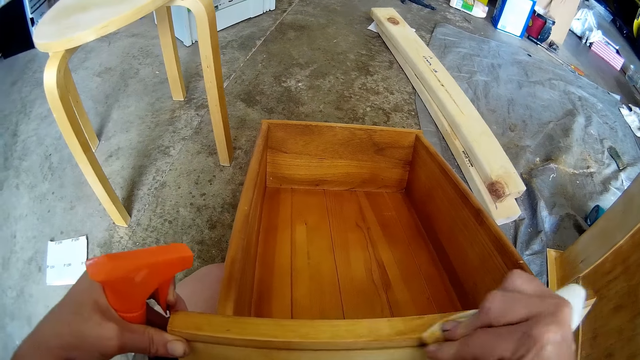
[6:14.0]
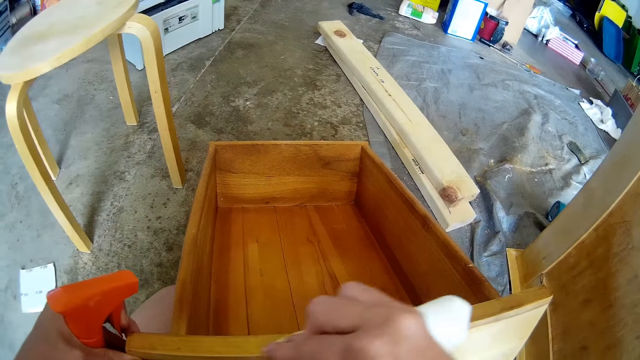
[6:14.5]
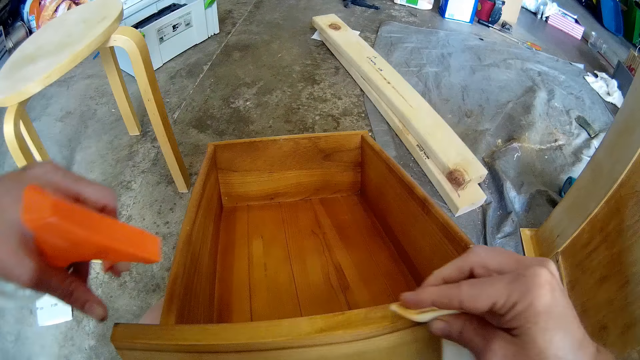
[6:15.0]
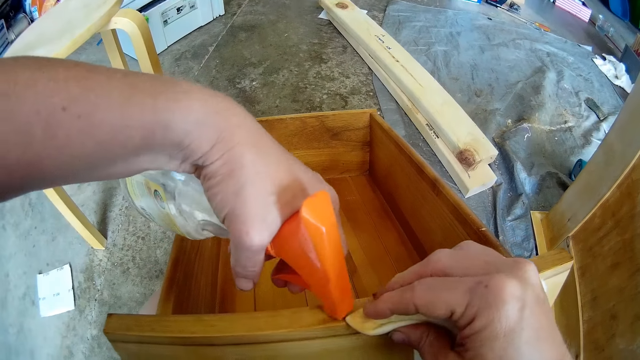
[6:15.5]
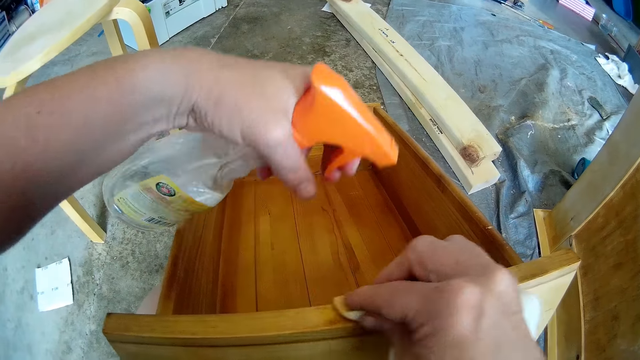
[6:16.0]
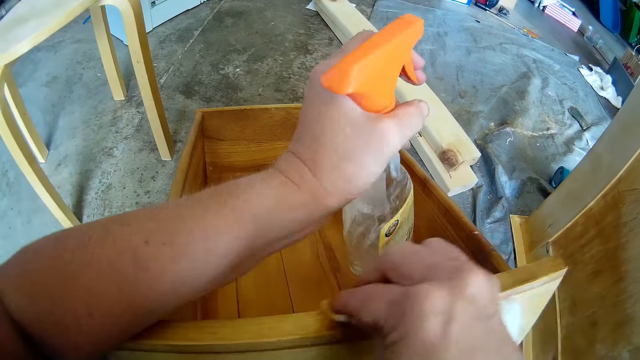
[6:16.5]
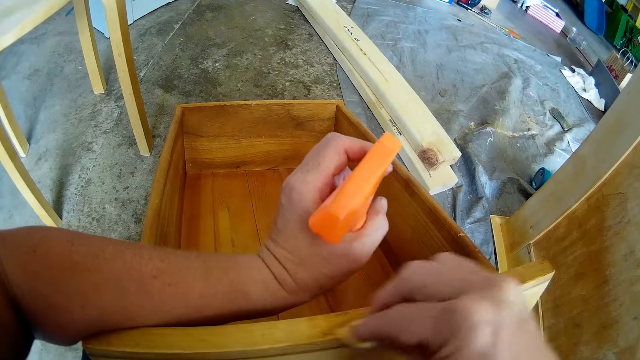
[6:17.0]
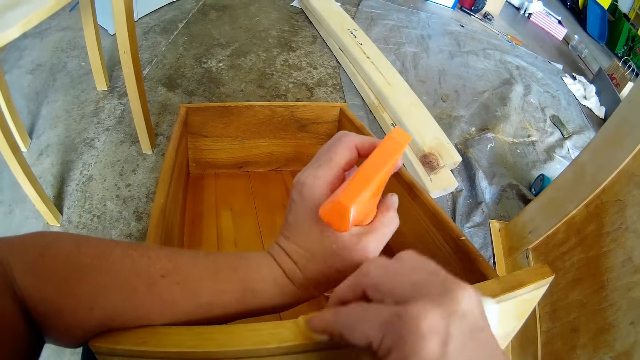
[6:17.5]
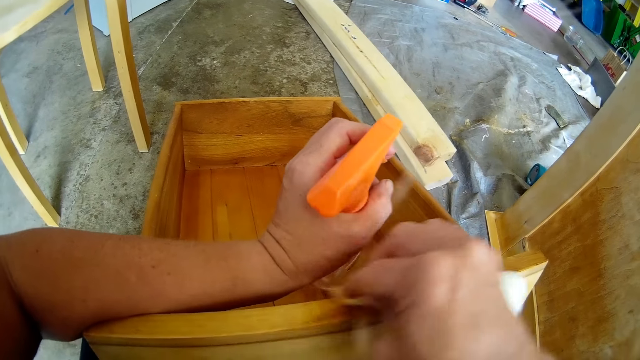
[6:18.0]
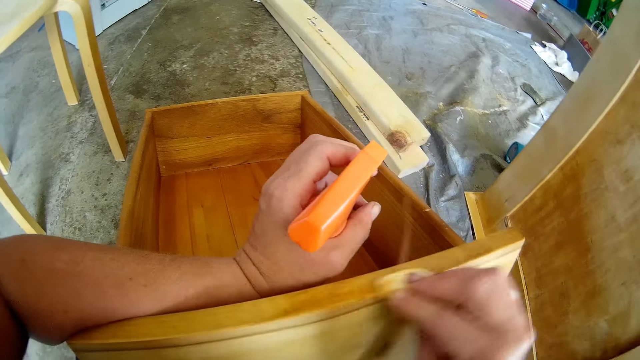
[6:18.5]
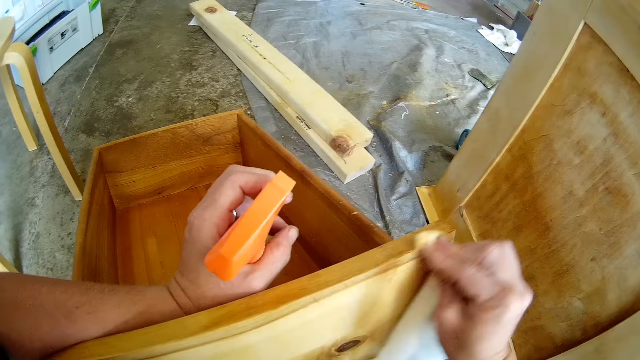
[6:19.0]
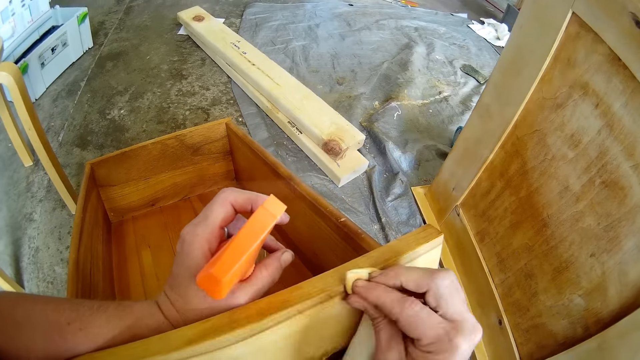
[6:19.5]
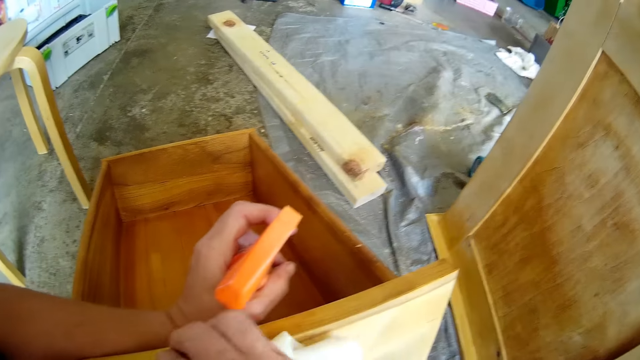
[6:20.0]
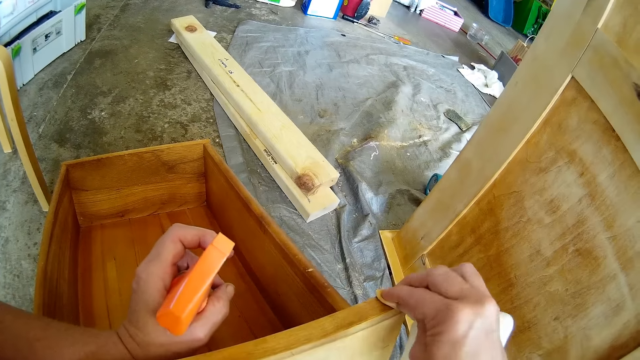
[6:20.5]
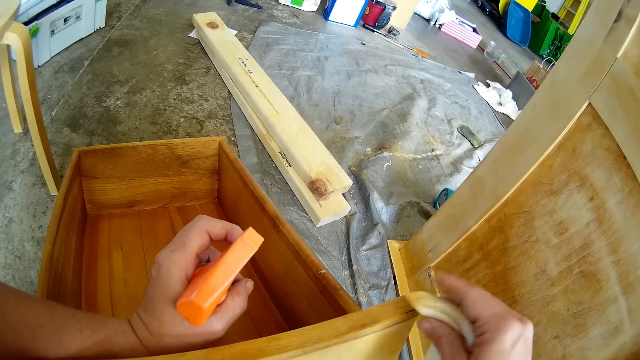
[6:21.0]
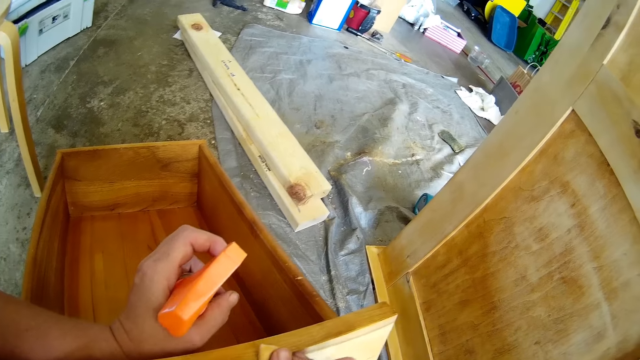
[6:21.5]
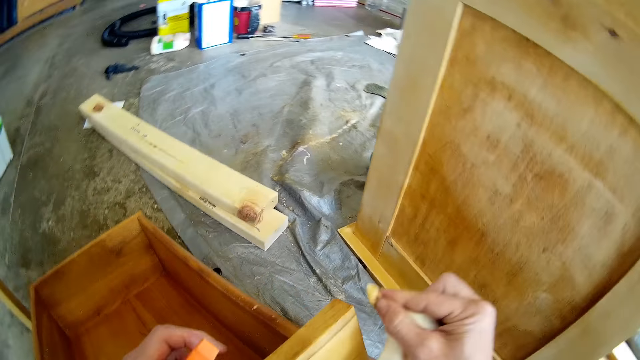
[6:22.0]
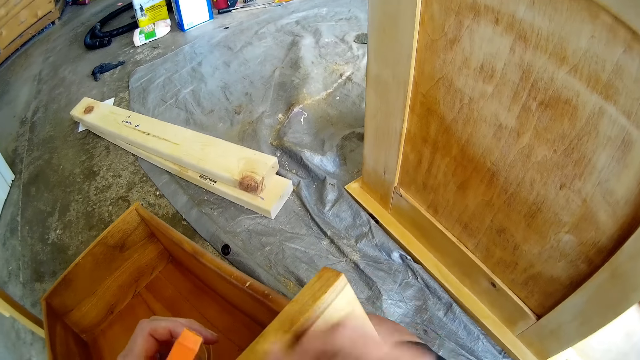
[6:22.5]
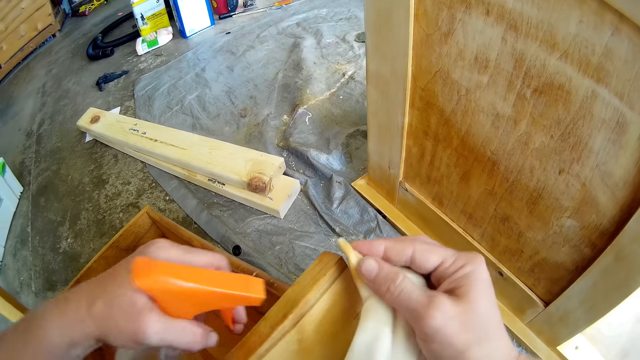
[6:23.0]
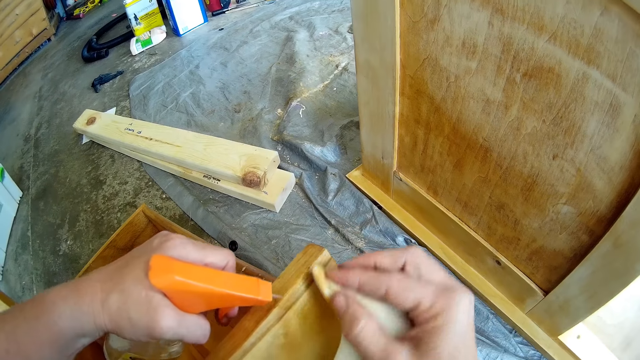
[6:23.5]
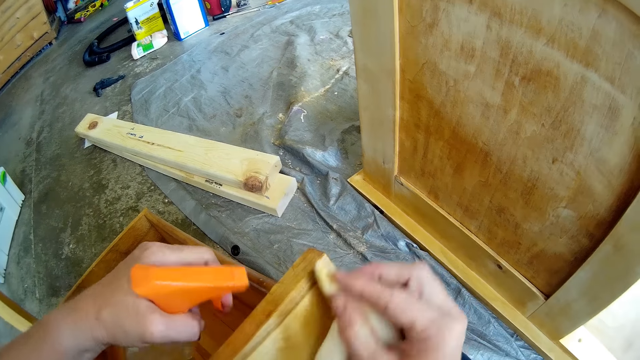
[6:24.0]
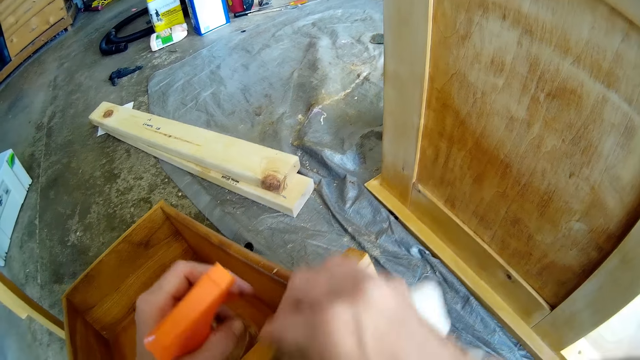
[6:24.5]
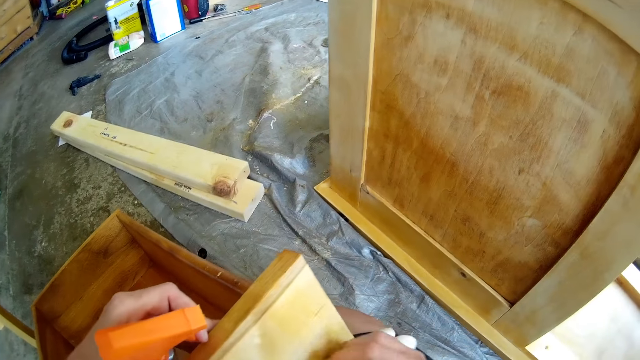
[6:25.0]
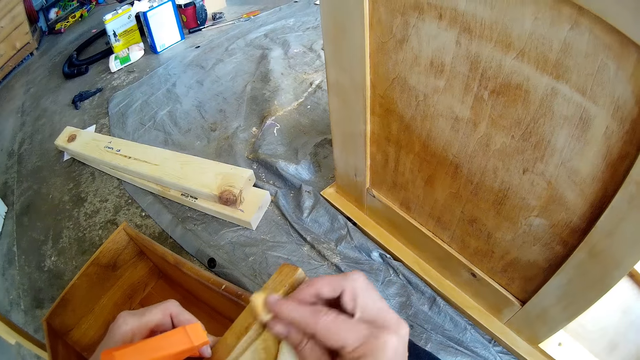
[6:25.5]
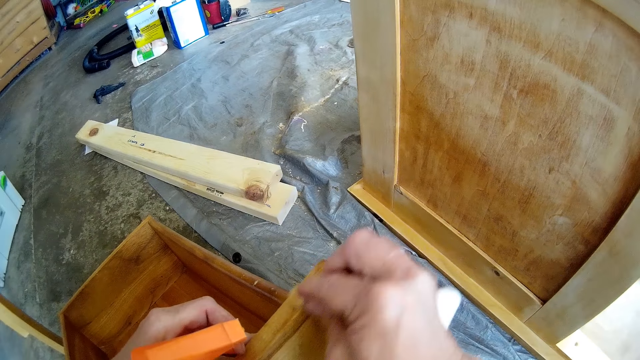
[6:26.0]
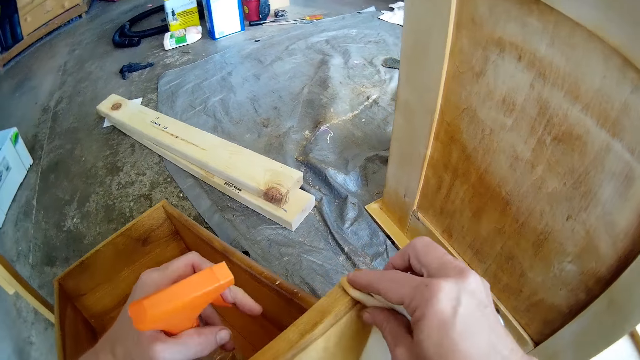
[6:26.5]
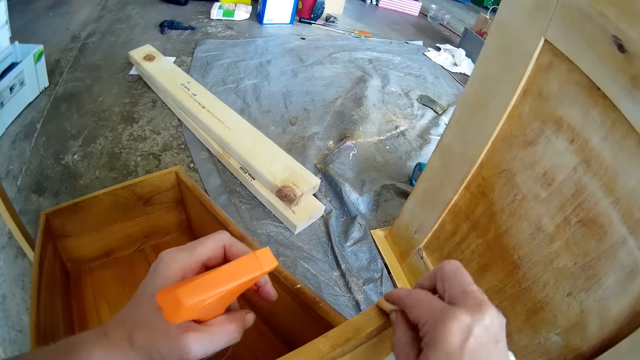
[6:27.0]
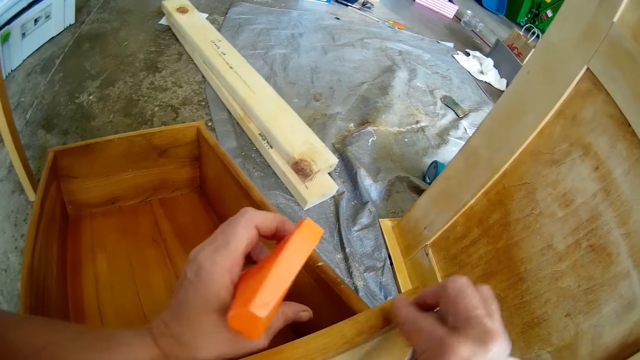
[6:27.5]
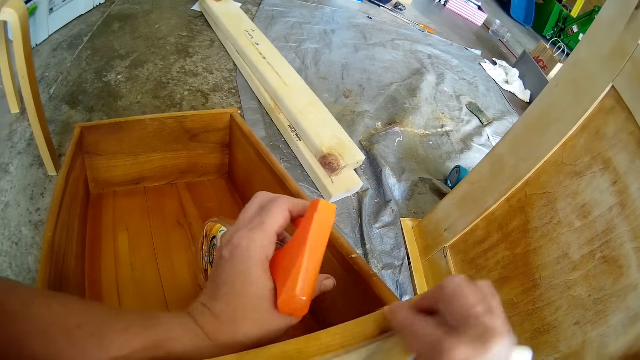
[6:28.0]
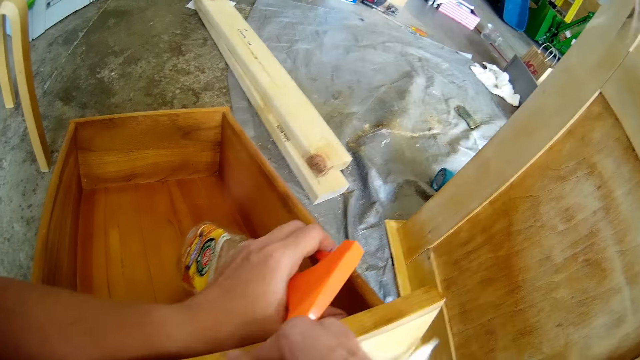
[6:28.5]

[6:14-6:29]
The camera wearer sprays the surface or drawer with a wooden furniture cleaning spray. They wipe the wooden surface with a kitchen towel or cloth. They spray the drawer with the spray. They wipe the drawer with the cloth.

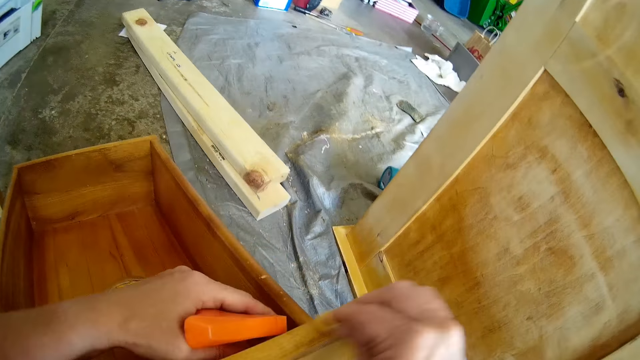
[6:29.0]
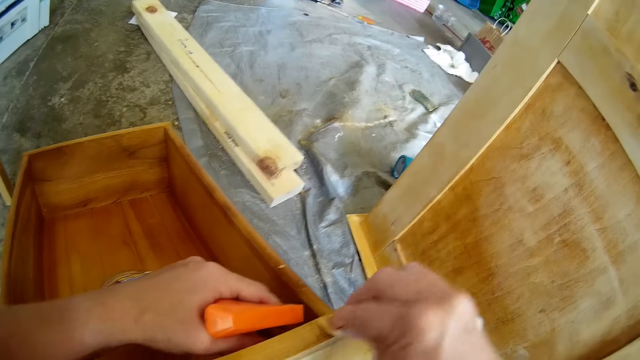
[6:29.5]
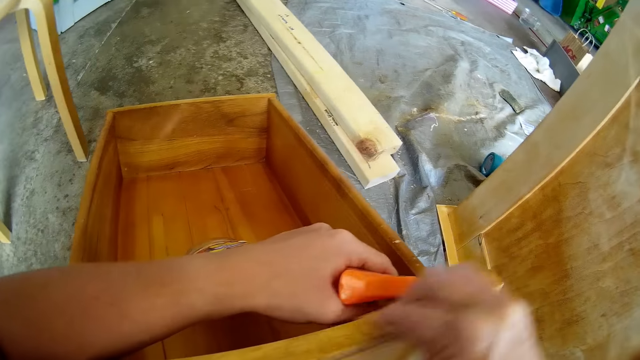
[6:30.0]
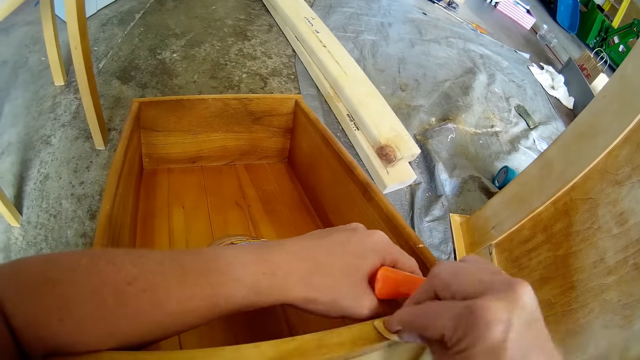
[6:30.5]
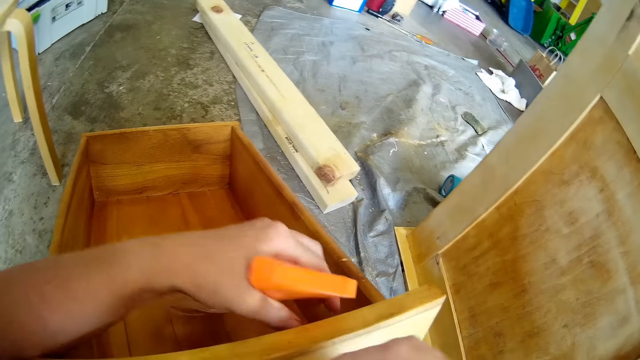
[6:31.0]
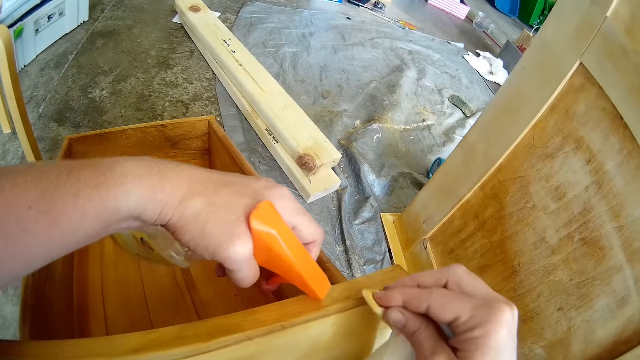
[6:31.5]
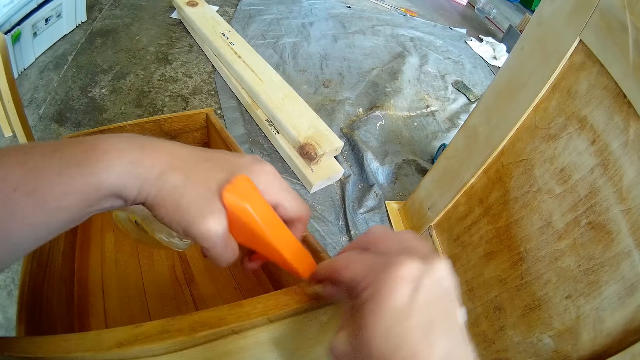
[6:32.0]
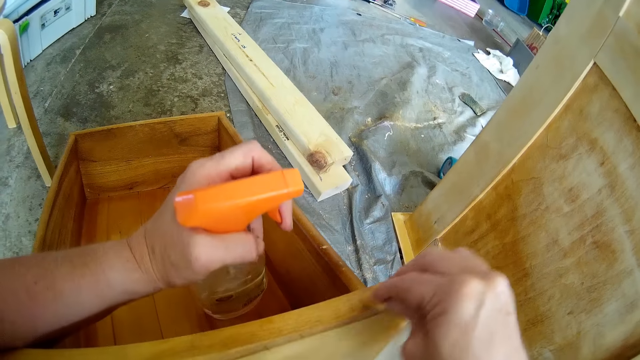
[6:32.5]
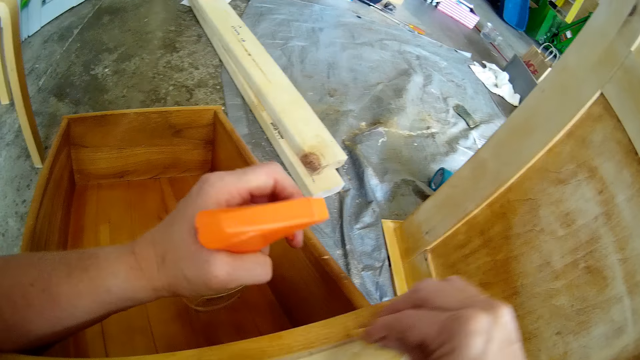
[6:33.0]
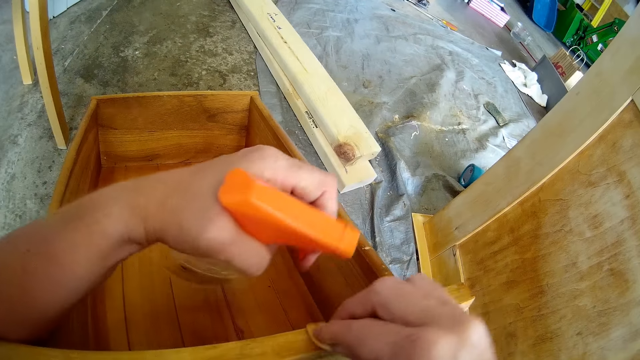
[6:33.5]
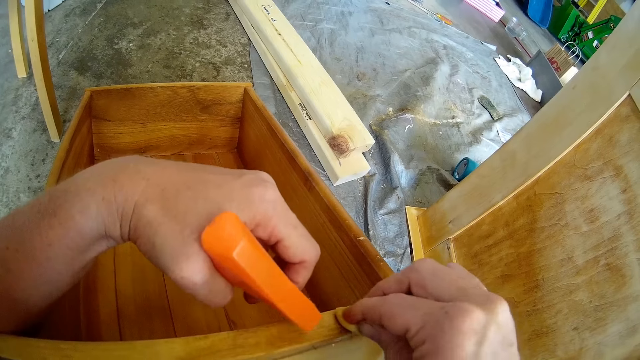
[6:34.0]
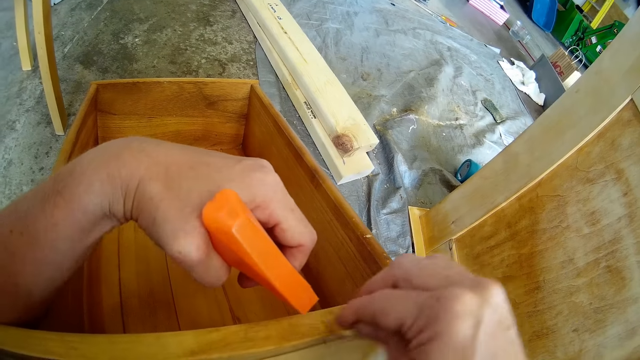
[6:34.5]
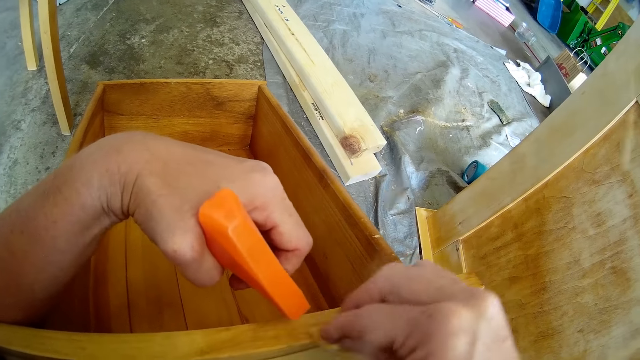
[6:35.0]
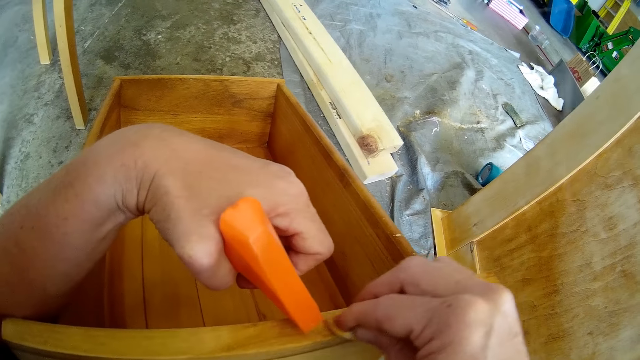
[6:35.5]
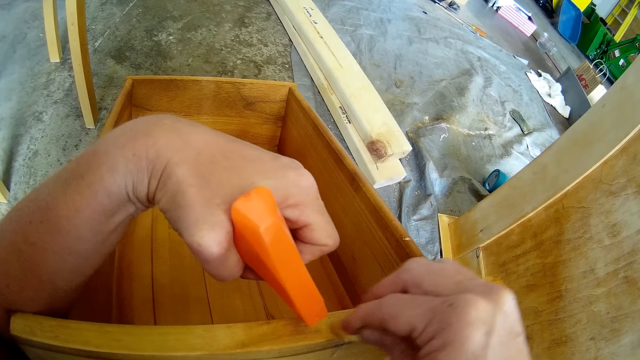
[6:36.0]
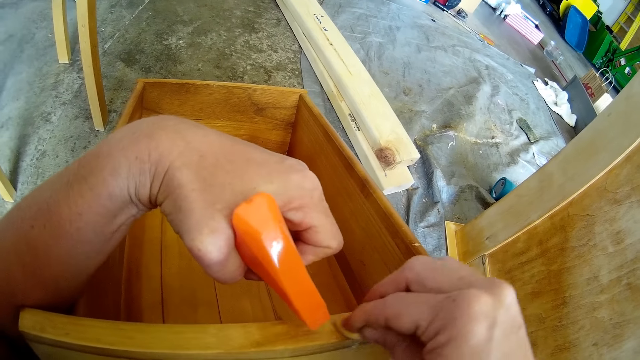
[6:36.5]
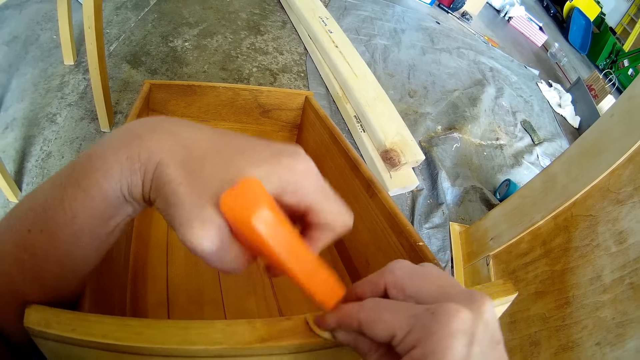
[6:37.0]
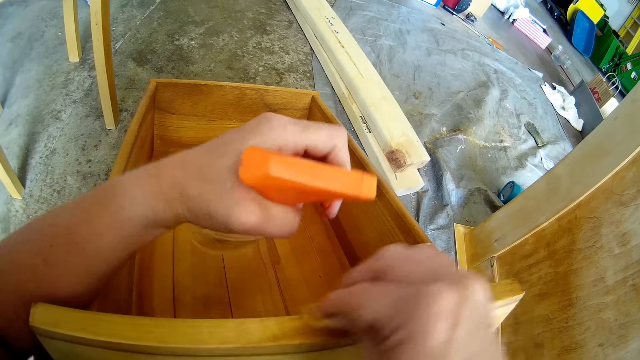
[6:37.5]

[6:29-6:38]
The camera wearer sprays the surface or drawer with a wooden furniture cleaning spray. They wipe the wooden surface with a kitchen towel or cloth. They spray the drawer with the spray. They wipe the drawer with the cloth.
